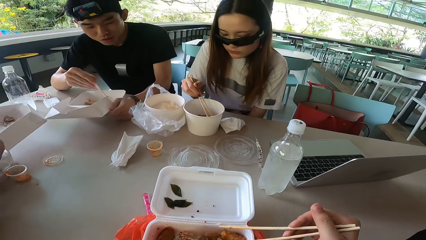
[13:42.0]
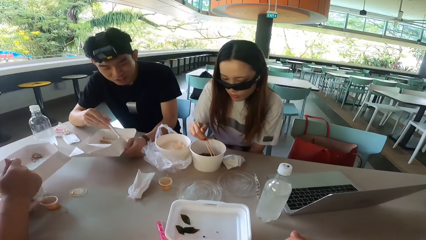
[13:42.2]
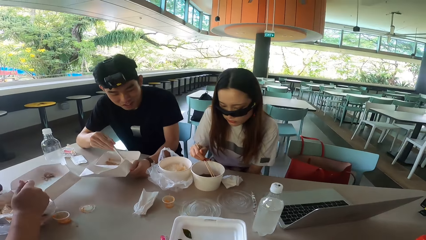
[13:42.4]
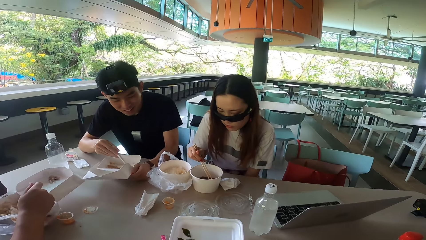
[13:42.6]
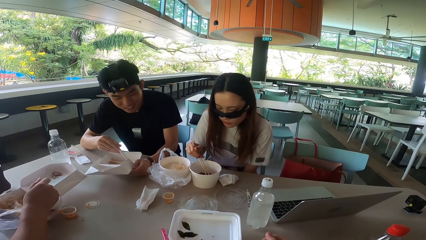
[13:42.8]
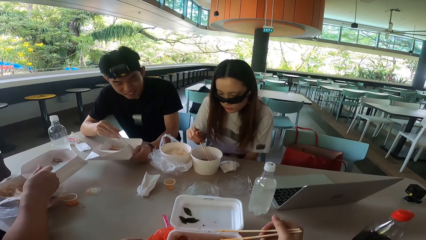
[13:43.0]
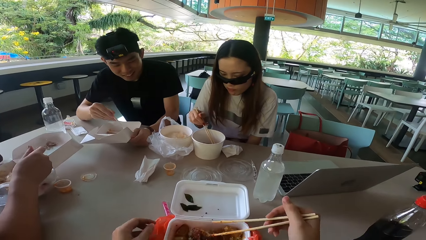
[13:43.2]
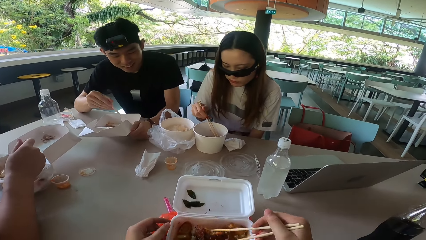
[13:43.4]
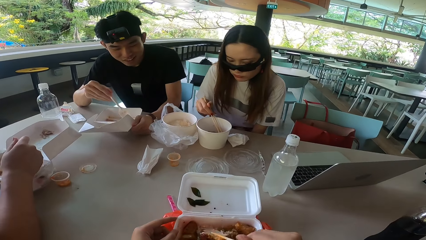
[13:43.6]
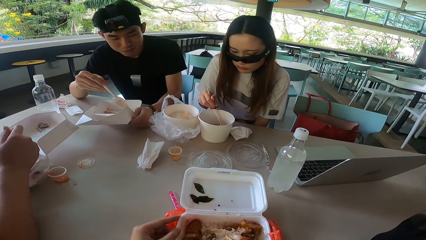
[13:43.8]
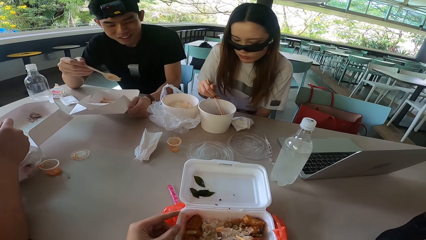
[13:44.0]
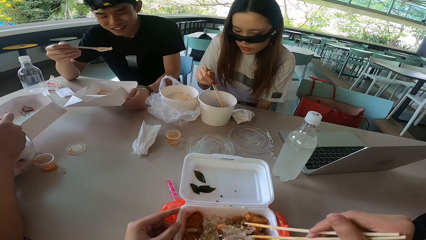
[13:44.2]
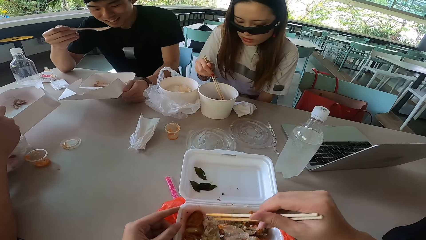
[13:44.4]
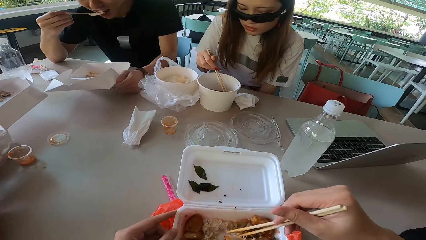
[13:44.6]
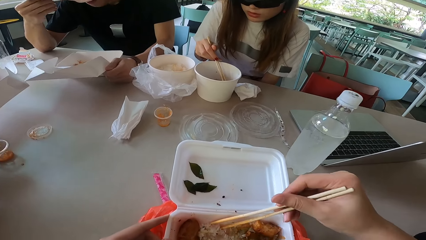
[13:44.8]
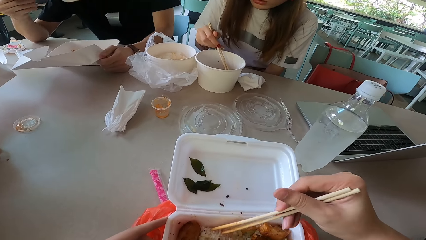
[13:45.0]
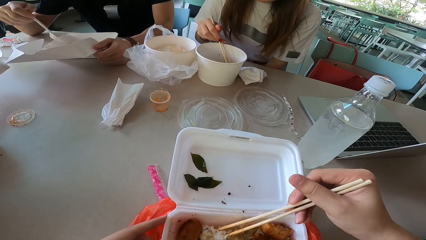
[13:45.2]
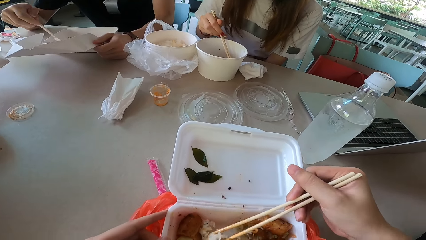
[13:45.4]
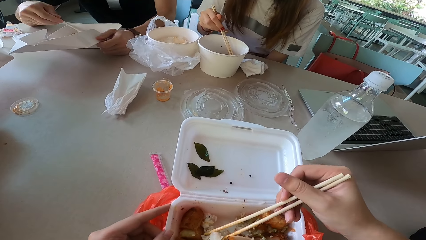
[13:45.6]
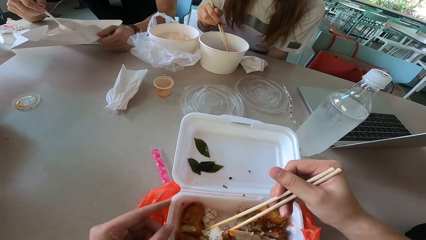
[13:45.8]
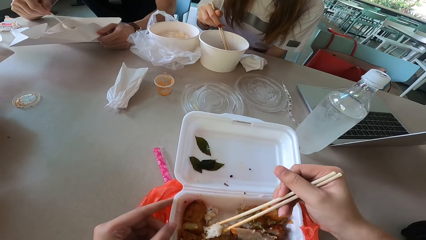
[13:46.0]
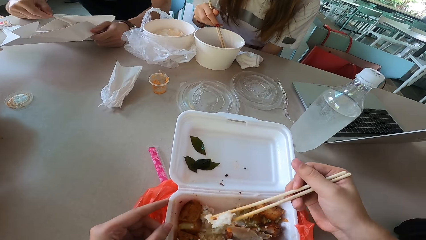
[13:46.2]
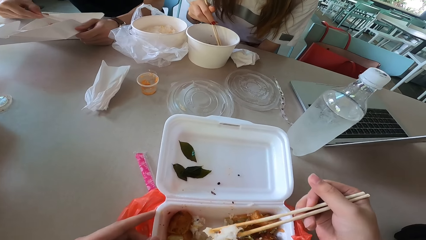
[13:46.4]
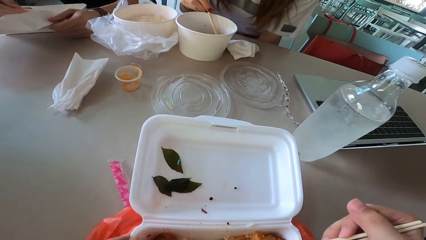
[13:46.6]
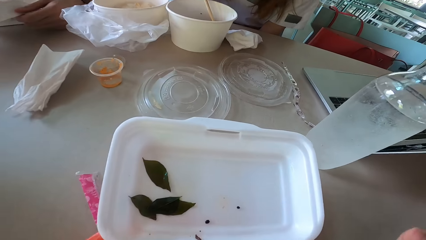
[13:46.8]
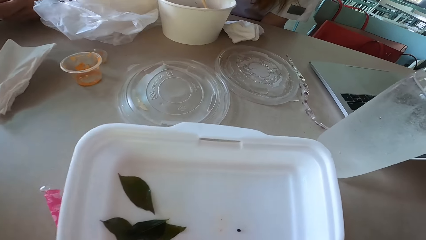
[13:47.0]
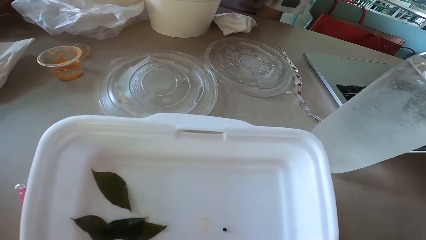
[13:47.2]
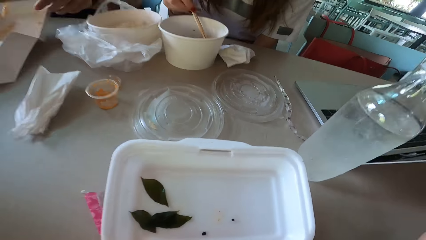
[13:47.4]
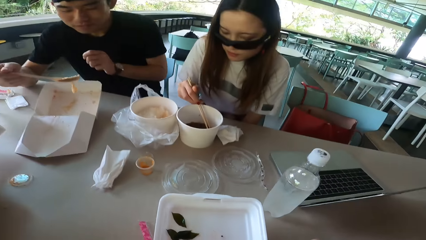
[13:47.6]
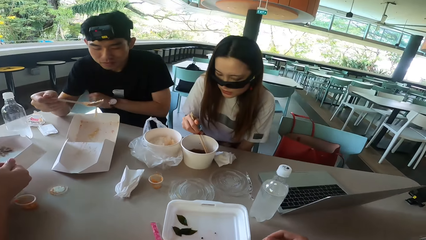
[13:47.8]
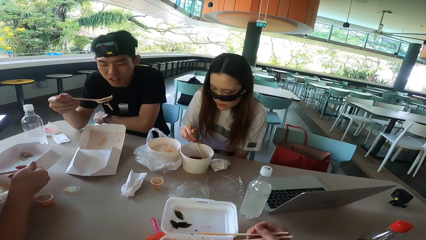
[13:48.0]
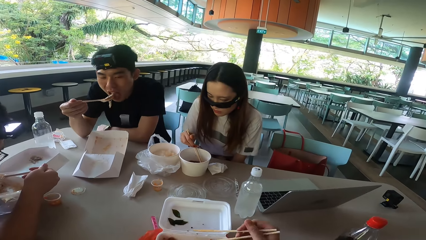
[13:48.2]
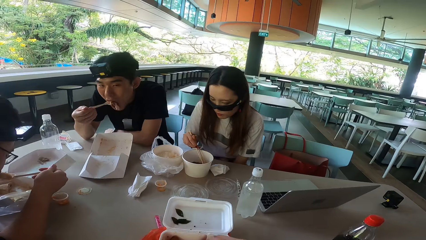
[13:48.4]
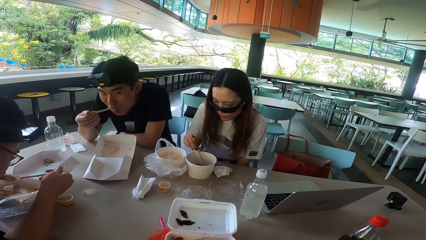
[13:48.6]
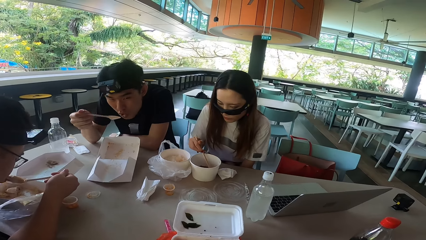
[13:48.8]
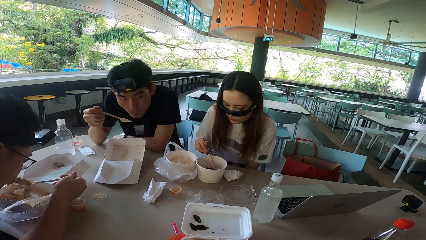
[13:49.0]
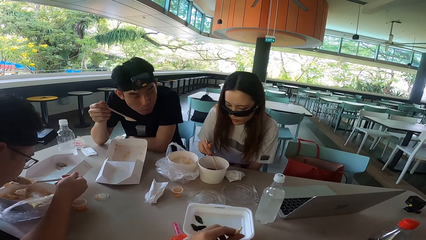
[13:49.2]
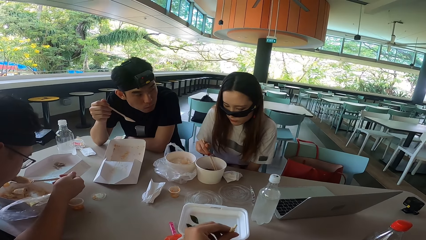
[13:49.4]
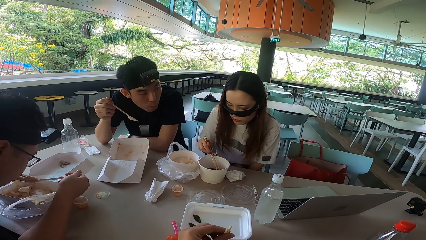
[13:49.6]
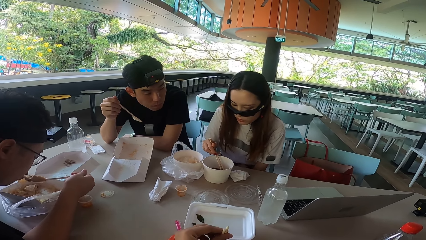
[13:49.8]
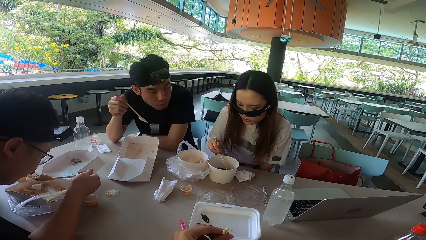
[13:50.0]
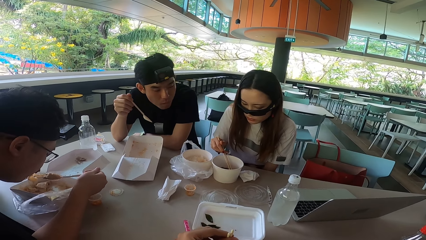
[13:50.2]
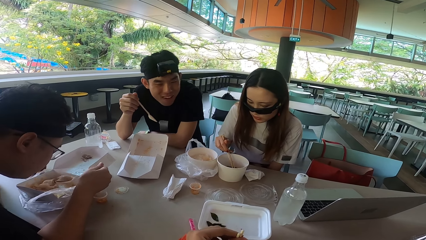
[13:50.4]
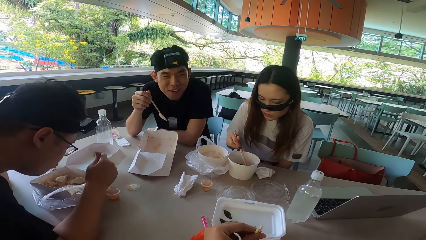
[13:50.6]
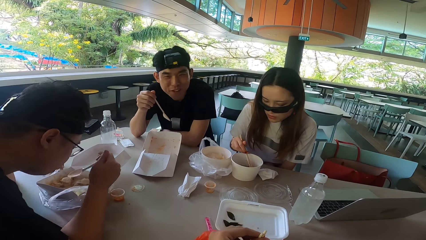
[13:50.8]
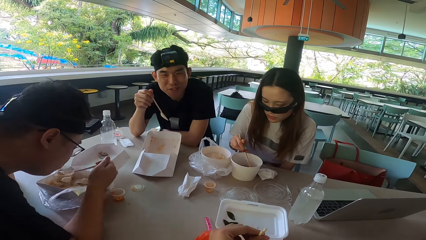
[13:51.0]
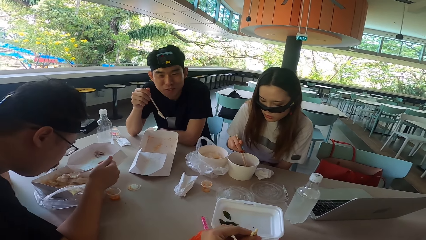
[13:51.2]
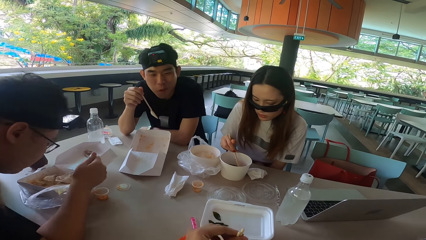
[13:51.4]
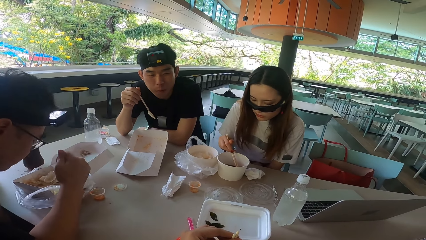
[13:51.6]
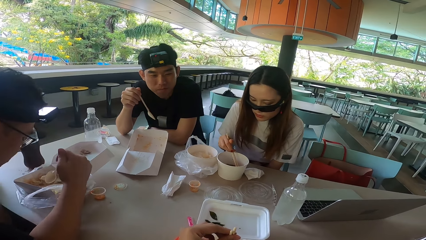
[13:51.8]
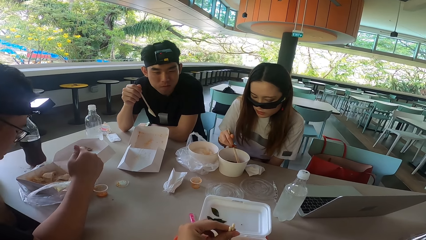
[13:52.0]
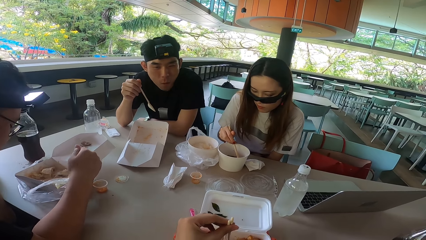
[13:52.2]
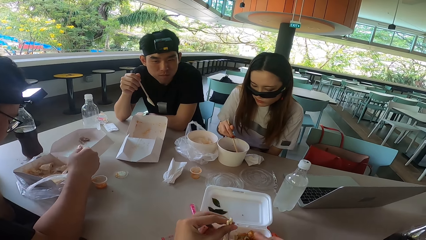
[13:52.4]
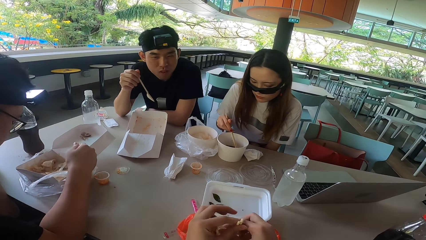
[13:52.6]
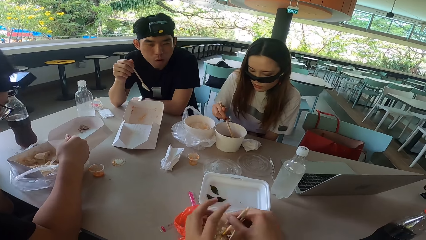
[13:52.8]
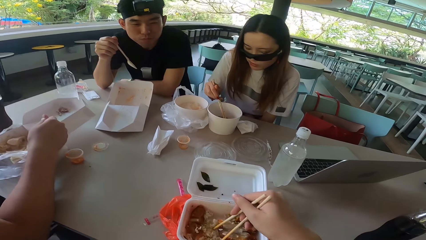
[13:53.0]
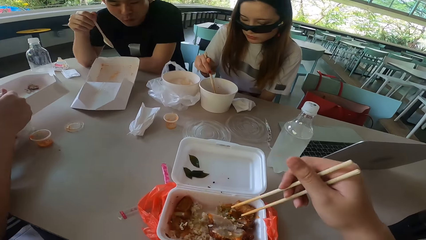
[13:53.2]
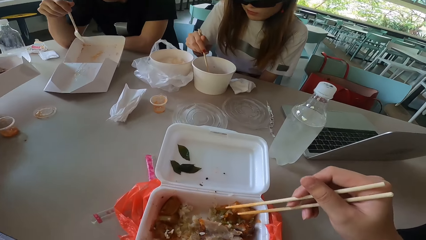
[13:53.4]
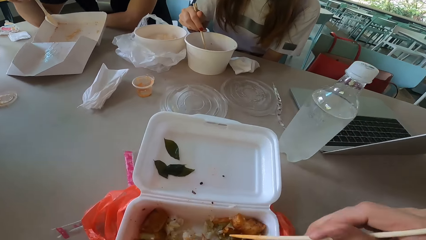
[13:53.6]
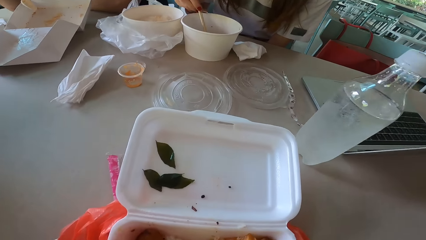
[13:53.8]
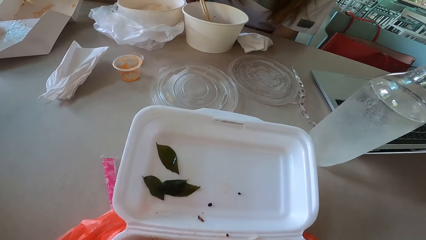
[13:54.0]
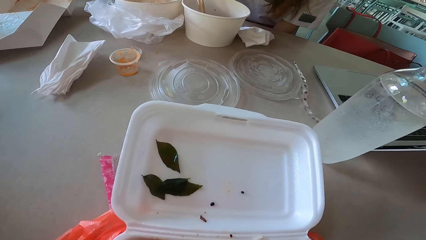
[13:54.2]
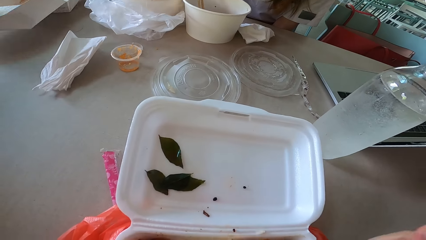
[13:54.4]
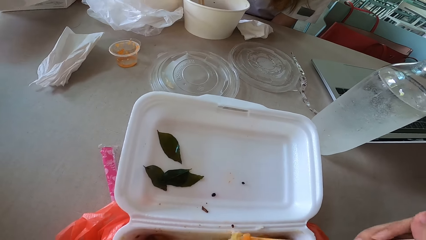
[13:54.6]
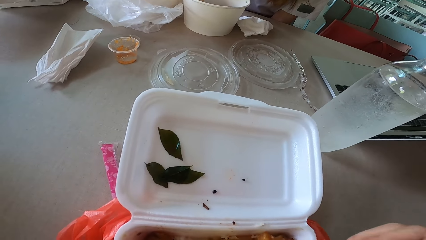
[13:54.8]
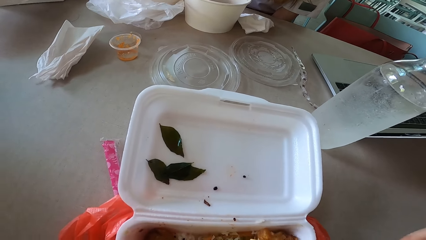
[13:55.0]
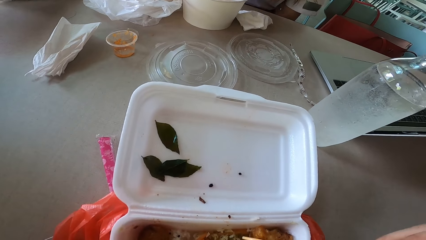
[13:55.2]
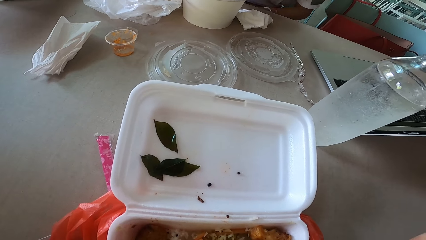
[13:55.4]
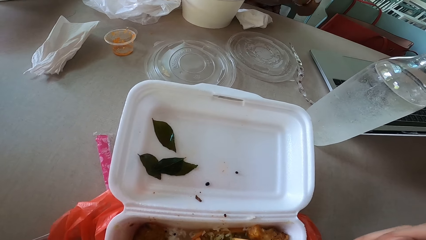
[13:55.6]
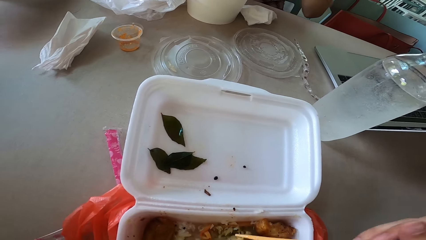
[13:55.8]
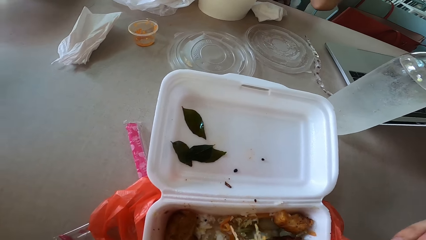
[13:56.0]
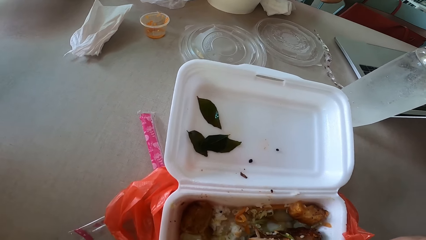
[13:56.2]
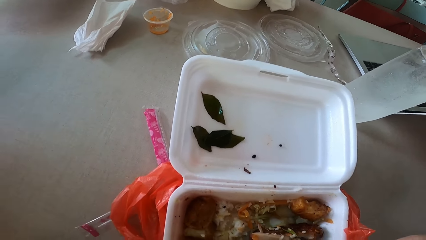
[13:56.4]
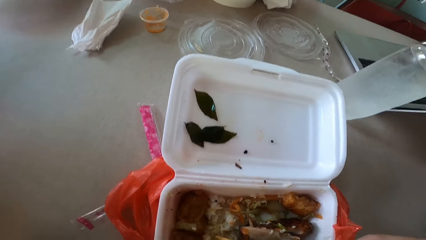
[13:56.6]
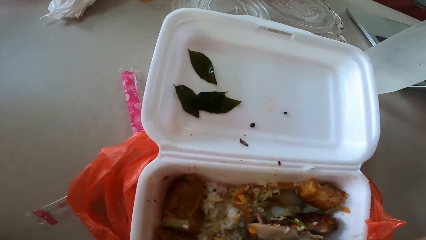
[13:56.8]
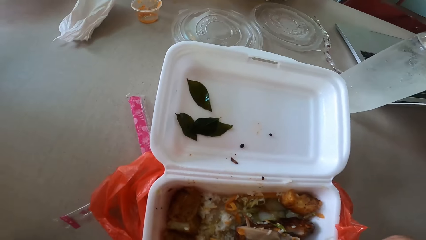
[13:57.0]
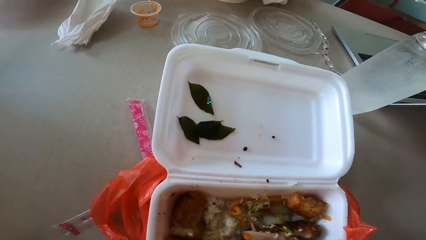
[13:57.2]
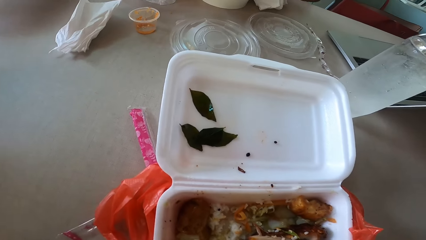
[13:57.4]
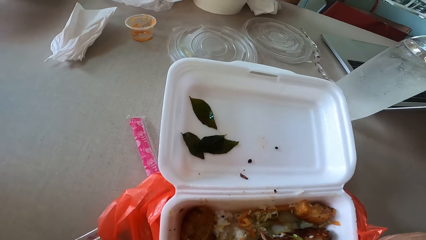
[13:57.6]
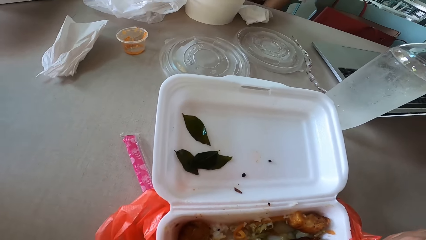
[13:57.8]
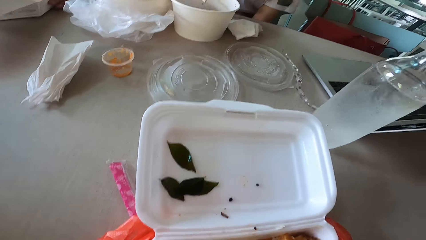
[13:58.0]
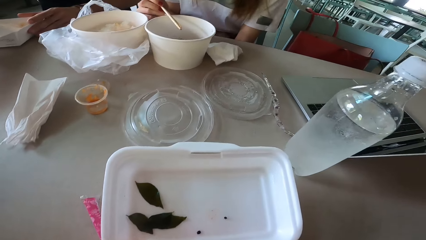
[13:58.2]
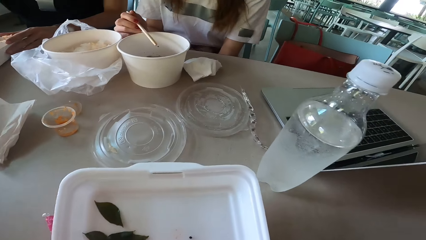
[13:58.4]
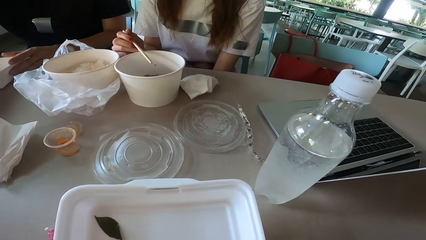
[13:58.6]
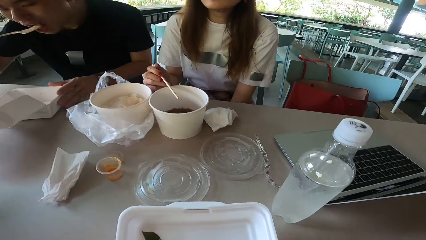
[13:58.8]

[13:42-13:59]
A woman picks something with a chopstick. The camera wearer lifts a chopstick. A man eats something. Another man mixes something. The camera wearer moves something. The first man gathers something. The camera wearer picks something. The first man eats meat and rests his left hand on the table. The other man bites the meat. The woman picks meat with chopsticks. The first man turns left. The camera wearer turns something. The first man turns forward and laughs. He shakes his head. The other man gathers something. The camera wearer switches the chopsticks to the other hand, the right hand. They hold meat with the chopsticks. The woman raises her left hand. The woman lowers her left hand.
